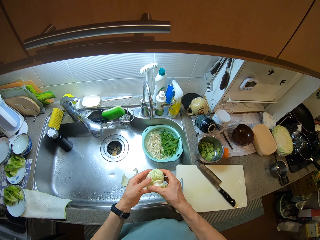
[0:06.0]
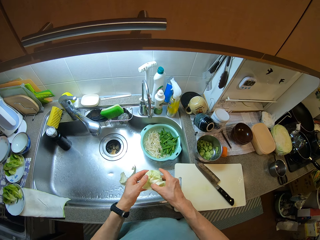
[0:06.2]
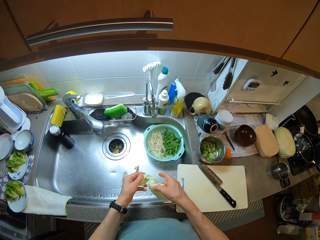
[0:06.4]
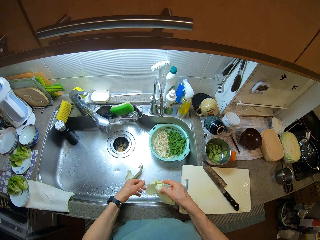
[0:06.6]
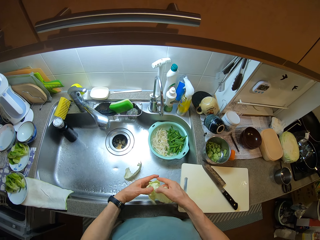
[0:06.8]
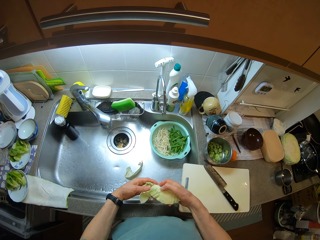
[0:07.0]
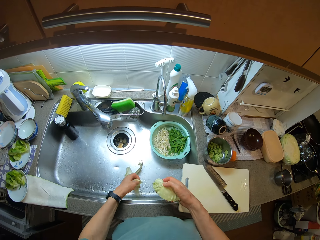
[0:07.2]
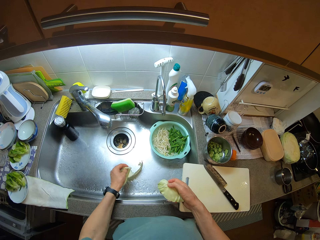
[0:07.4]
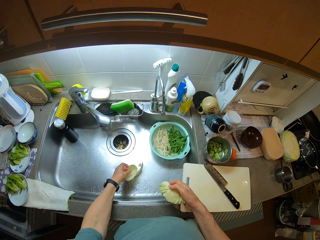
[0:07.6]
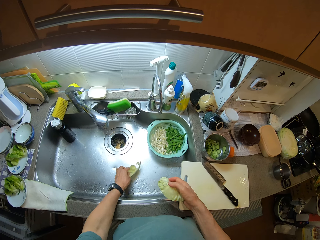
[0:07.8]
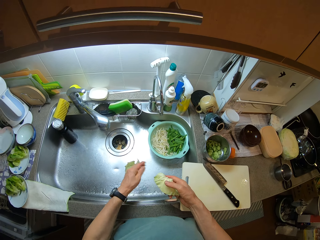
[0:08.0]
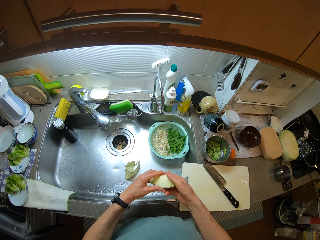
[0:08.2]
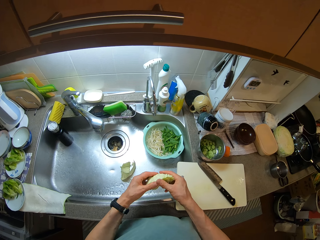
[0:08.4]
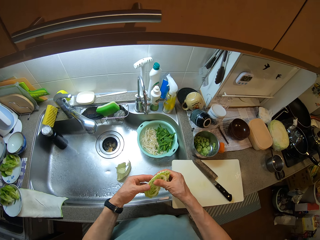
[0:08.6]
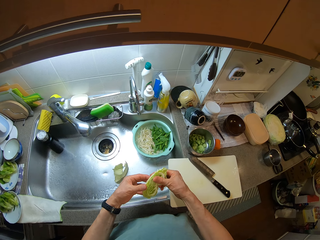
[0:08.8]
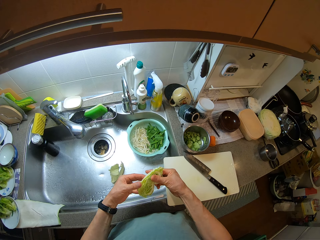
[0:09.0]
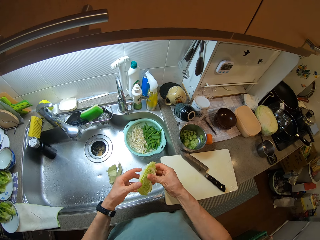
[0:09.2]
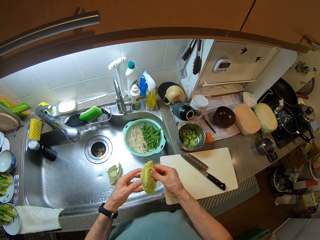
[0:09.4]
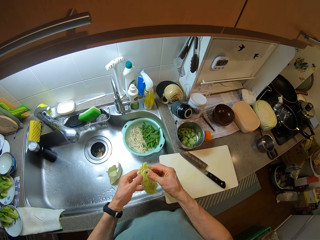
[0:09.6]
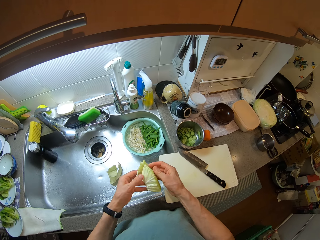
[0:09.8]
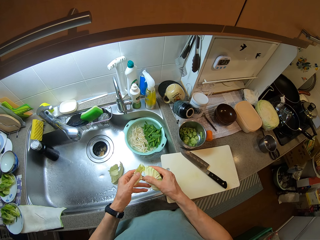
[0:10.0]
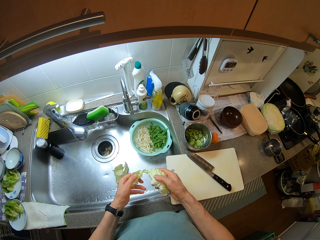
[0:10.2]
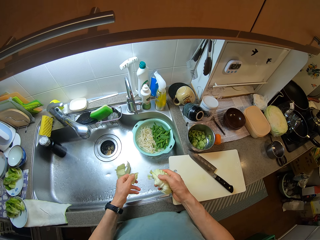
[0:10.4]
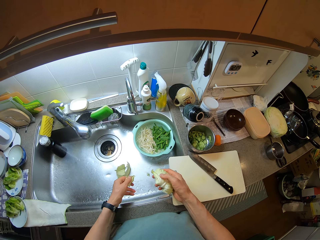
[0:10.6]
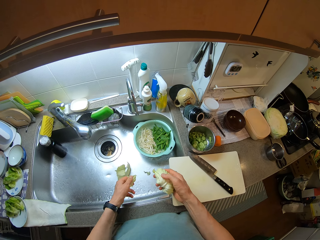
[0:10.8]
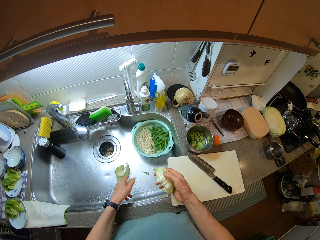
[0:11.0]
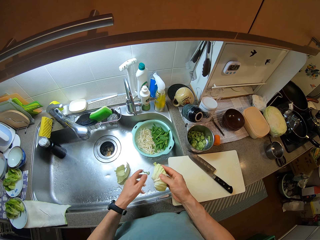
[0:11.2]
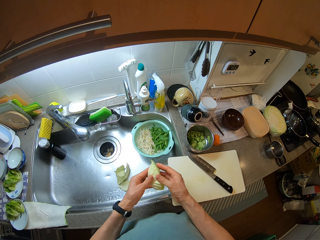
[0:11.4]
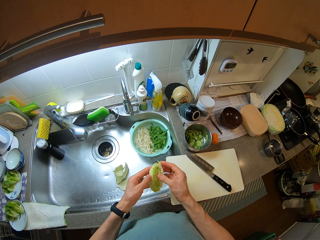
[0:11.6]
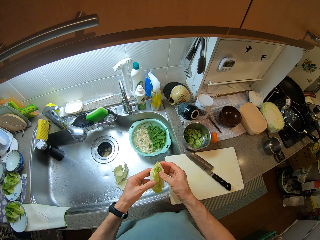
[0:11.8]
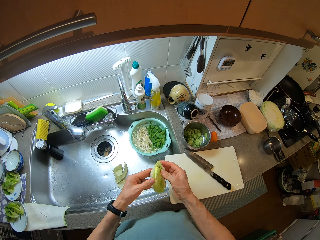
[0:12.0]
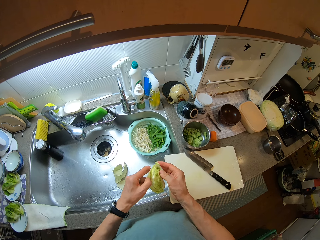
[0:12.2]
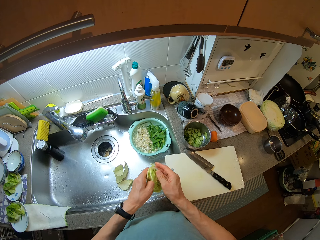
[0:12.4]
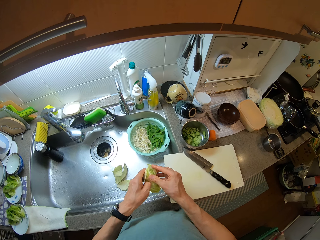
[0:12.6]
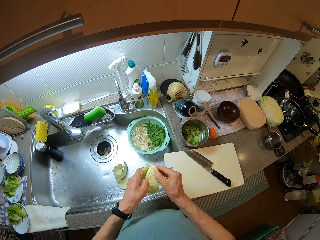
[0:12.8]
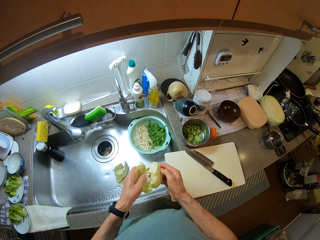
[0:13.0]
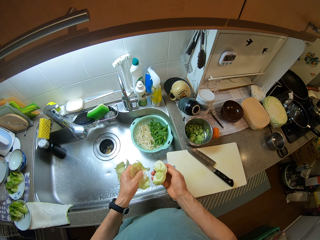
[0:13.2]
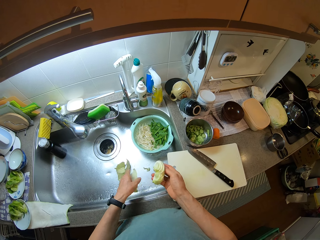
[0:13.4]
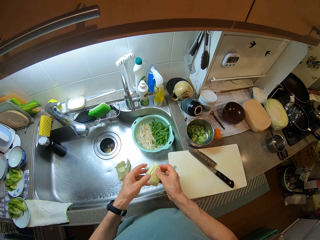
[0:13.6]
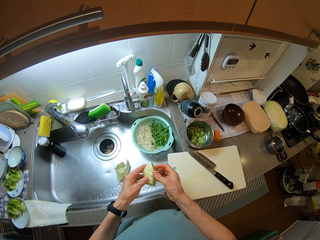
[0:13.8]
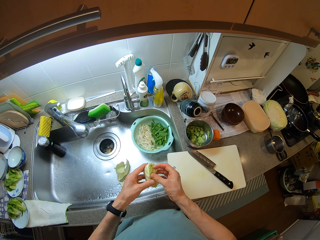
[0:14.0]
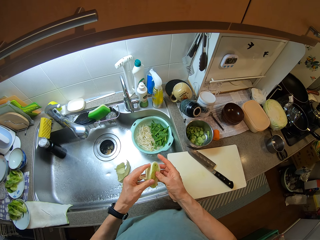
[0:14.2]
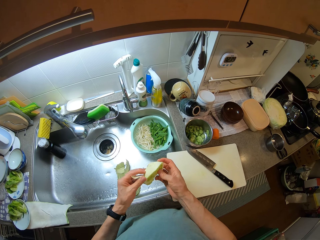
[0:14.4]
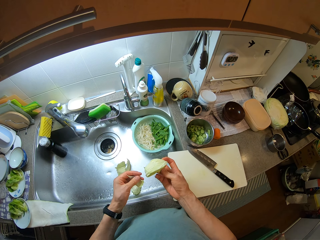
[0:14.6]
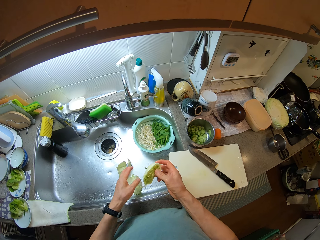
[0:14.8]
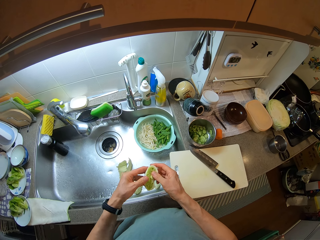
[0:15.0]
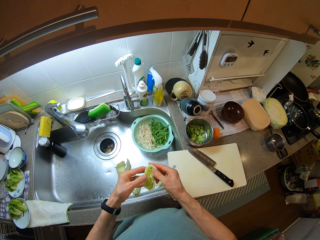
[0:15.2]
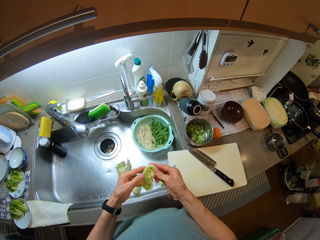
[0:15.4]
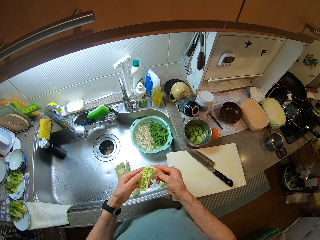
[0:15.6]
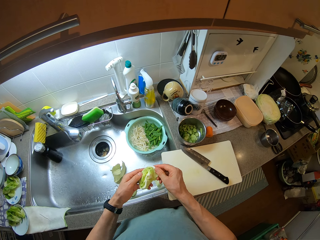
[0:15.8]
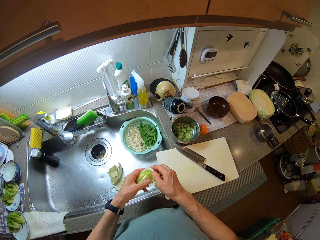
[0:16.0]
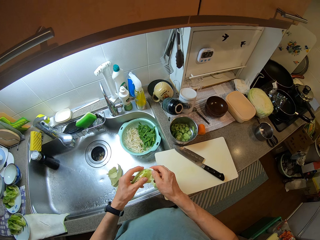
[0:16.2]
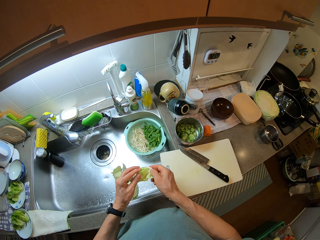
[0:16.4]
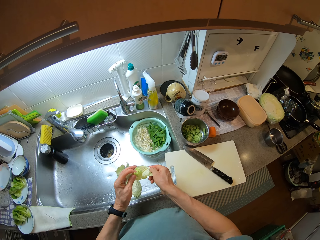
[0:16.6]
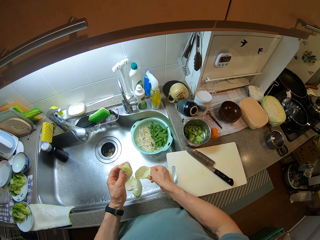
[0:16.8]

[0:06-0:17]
The camera wearer drops the layer in the sink. They open pieces of cabbage with hands. They peel a layer of the cabbage and drop the layer in the sink. They peel a layer of the cabbage and drop the layer in the sink. They peel a layer of the cabbage and drop the layer in the sink. They peel a layer of the cabbage and drop the layer in the sink. They peel a layer of the cabbage.

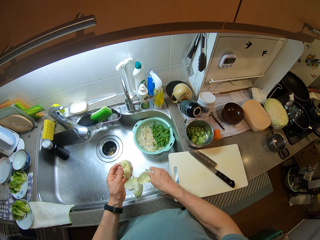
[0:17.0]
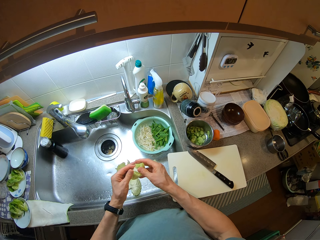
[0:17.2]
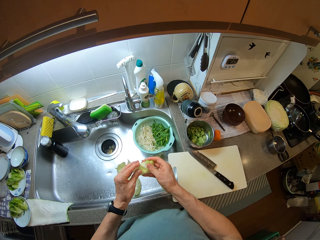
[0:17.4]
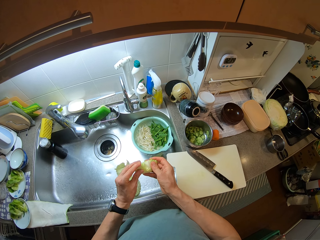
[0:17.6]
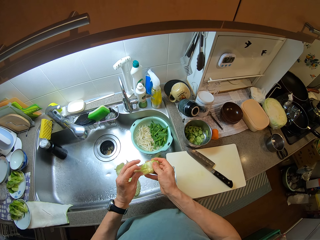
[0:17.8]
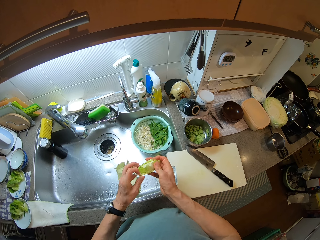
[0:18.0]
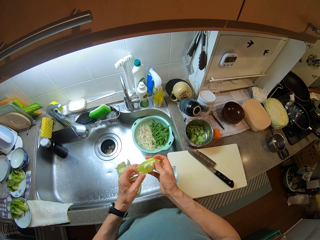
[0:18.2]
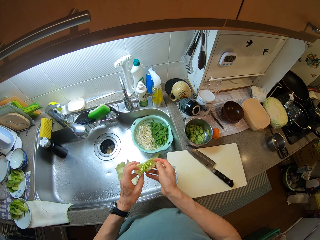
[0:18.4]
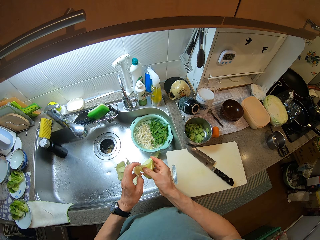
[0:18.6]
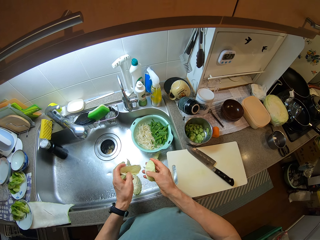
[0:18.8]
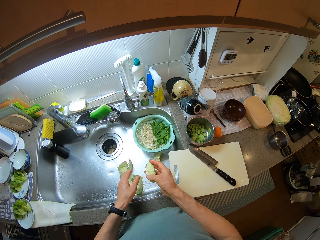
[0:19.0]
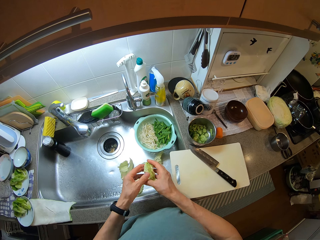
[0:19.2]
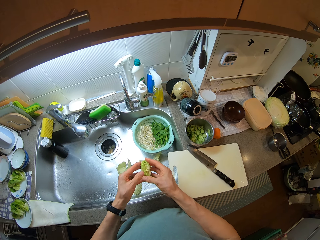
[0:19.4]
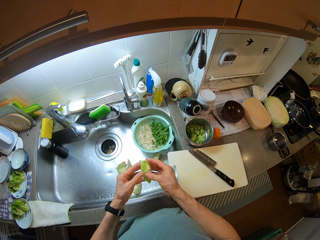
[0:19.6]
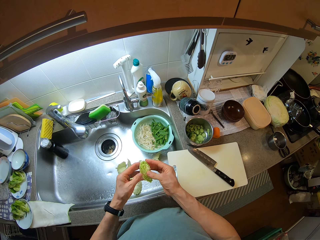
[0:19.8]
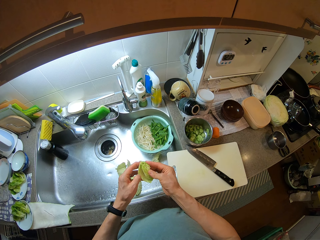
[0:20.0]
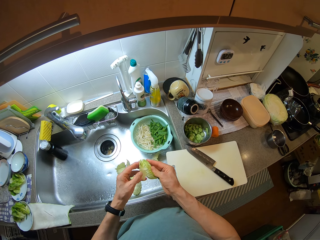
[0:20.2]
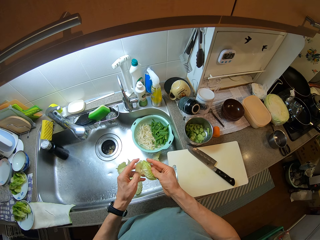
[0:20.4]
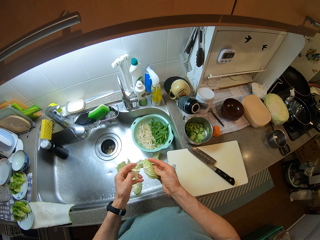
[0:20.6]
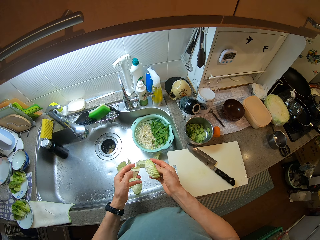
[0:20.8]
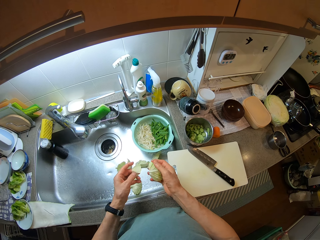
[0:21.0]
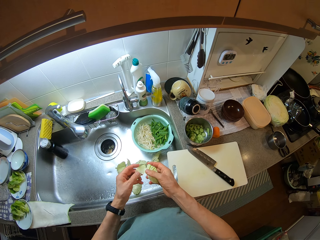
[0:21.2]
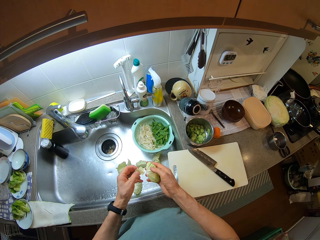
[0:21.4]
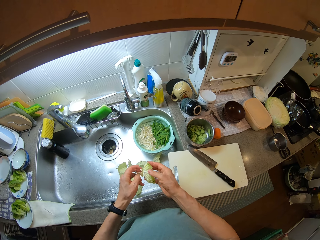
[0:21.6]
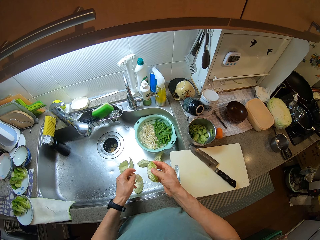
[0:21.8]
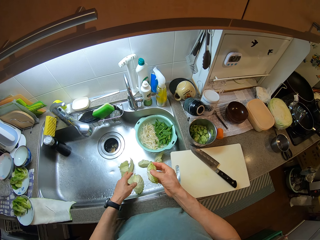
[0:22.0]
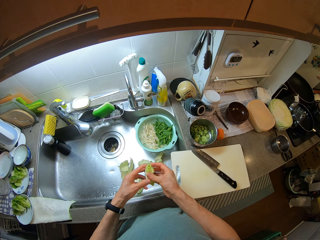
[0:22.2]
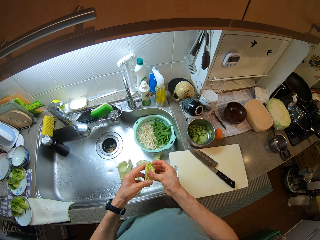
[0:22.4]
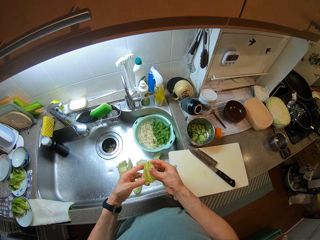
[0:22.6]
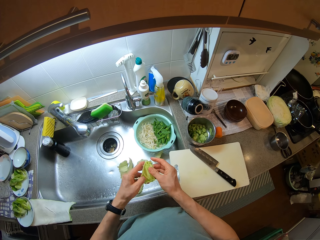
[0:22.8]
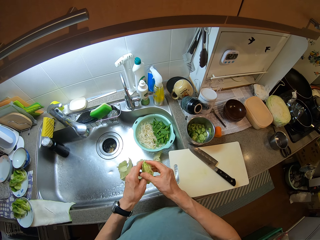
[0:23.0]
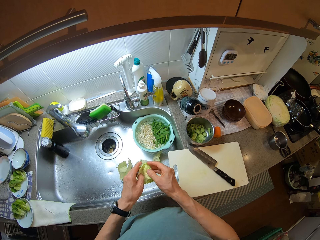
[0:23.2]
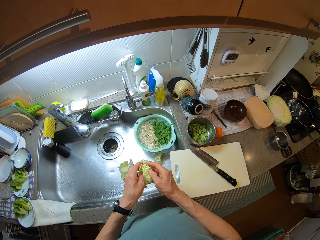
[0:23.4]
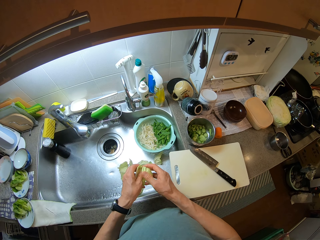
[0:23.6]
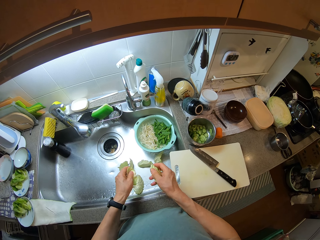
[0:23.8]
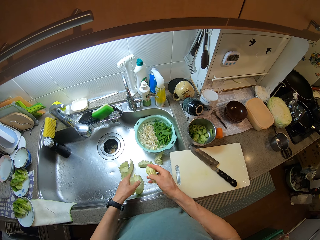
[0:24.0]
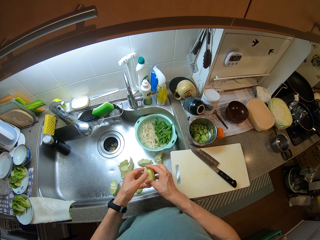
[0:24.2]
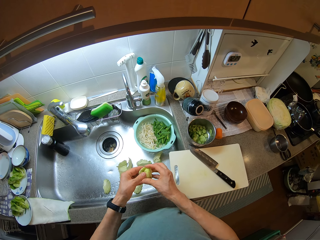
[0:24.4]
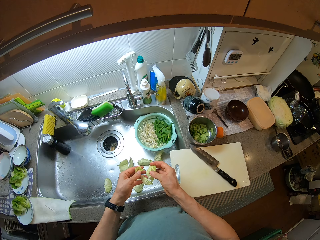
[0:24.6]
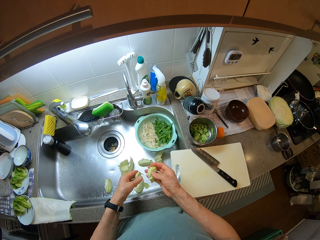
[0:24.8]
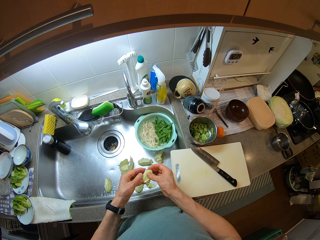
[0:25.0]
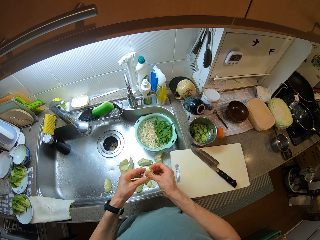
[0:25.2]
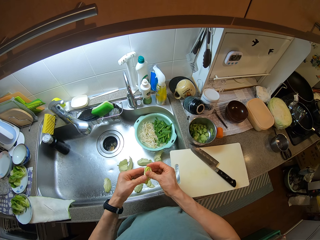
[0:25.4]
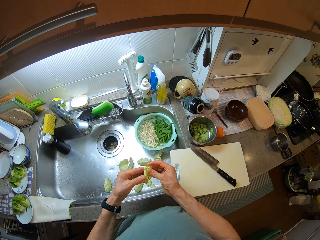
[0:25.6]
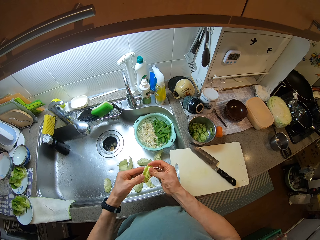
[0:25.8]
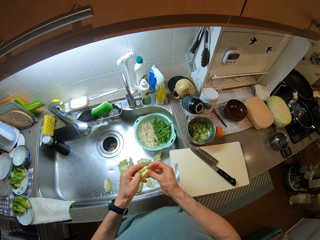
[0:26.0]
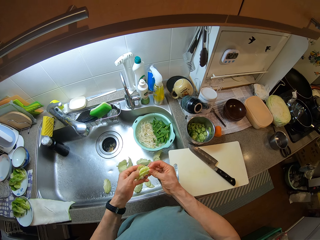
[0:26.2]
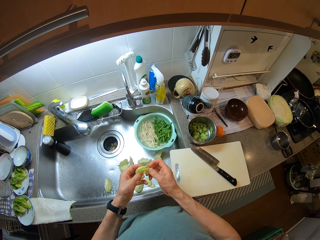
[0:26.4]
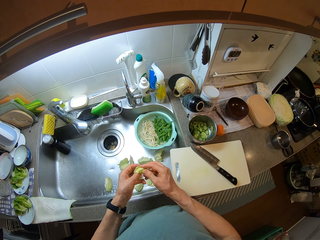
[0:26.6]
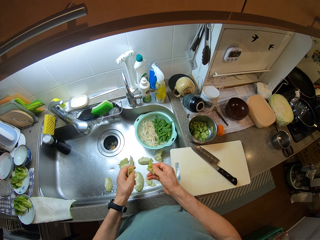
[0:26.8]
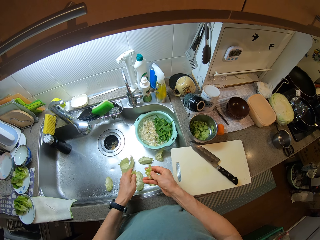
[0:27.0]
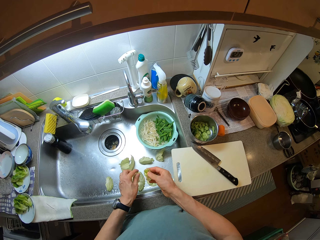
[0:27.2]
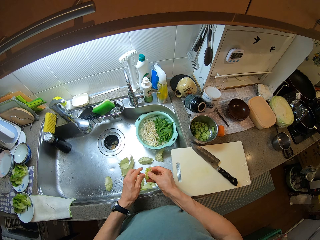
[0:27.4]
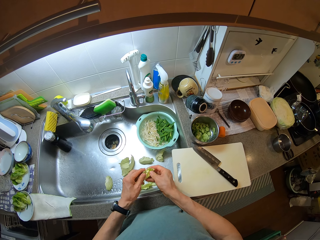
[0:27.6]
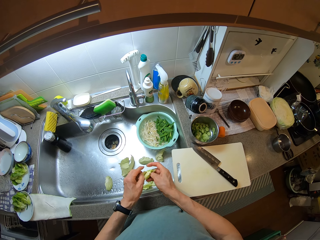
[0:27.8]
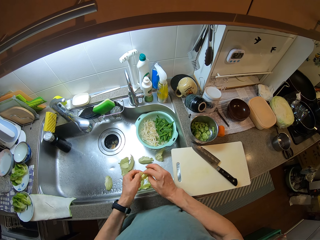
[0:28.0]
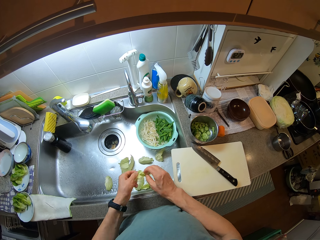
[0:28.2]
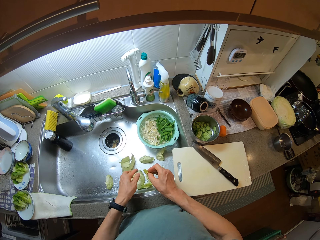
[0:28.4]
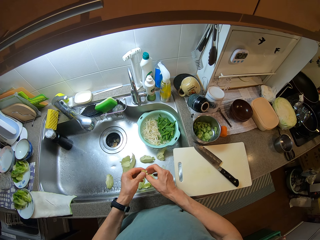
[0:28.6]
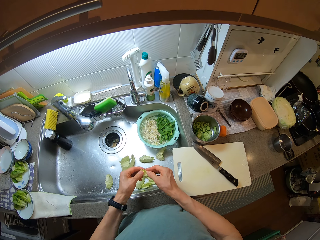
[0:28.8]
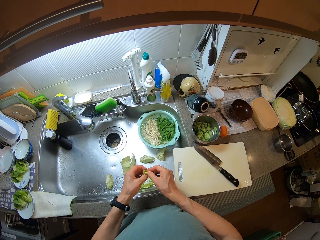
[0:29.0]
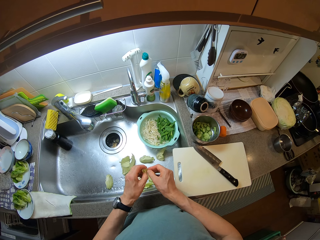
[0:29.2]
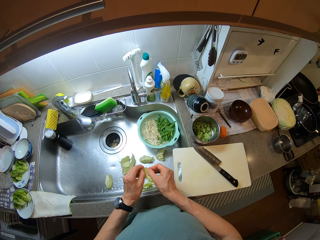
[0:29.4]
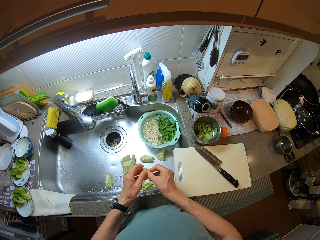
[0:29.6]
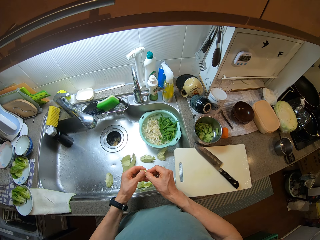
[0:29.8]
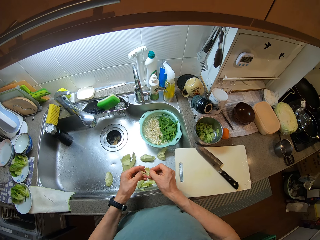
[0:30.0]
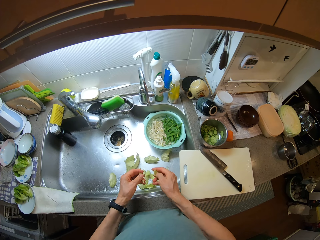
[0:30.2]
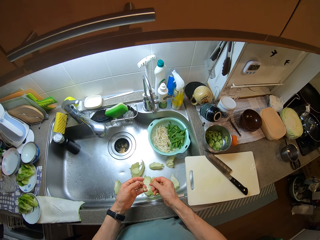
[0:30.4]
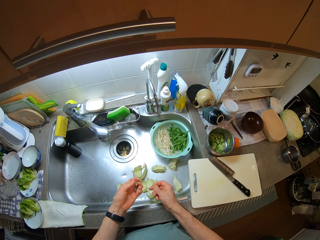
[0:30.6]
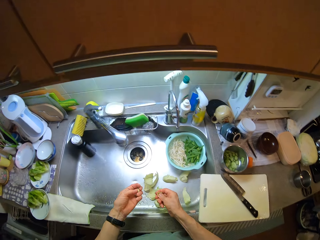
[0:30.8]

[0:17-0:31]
The camera wearer drops the layer in the sink. They peel a layer of the cabbage and drop the layer in the sink. They peel a layer of the cabbage and drop the layer in the sink. They peel a layer of the cabbage and drop the layer in the sink. They peel a layer of the cabbage and drop the layer in the sink. They peel a layer of the cabbage and drop the layer in the sink. They peel a layer of the cabbage and drop the layer in the sink. They peel a layer of the cabbage.
